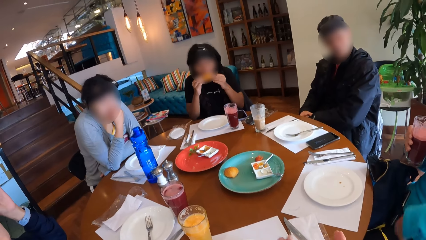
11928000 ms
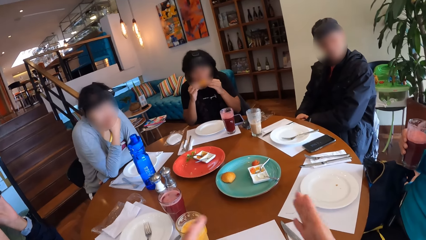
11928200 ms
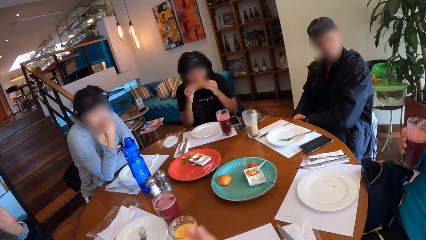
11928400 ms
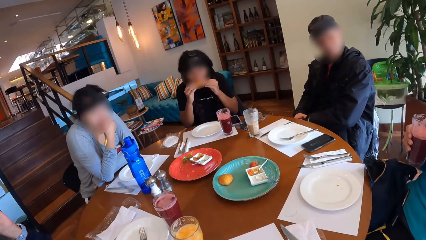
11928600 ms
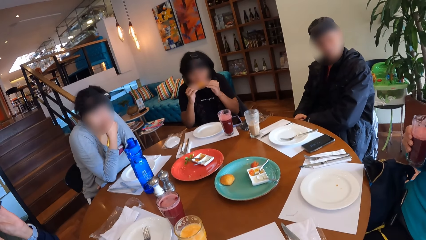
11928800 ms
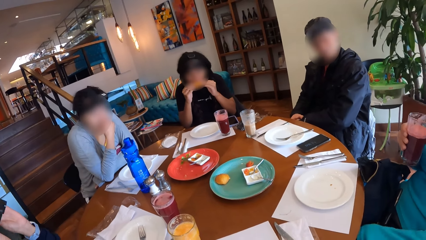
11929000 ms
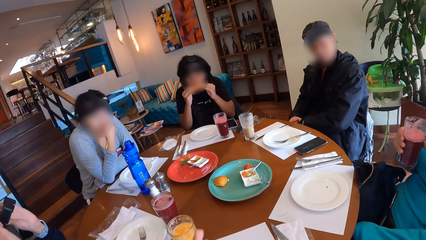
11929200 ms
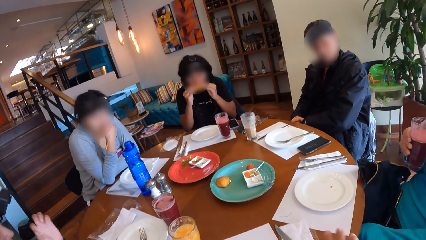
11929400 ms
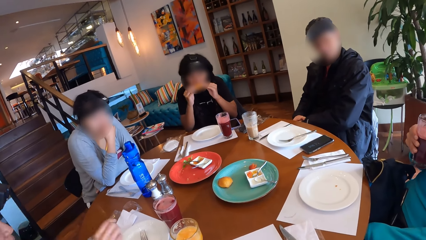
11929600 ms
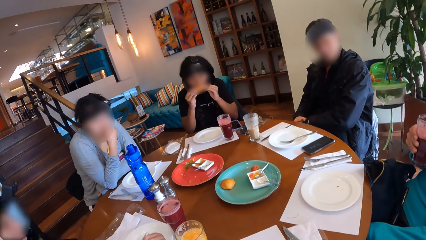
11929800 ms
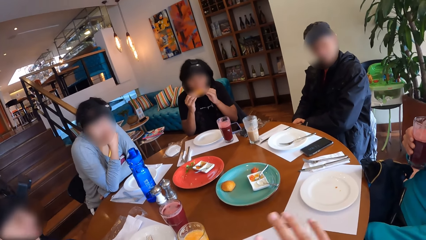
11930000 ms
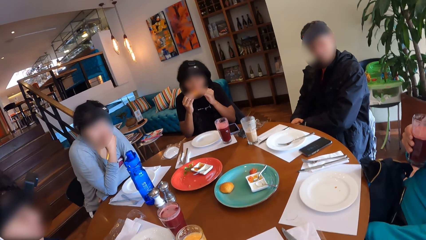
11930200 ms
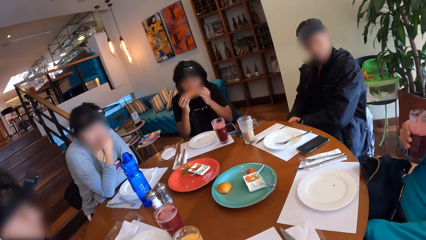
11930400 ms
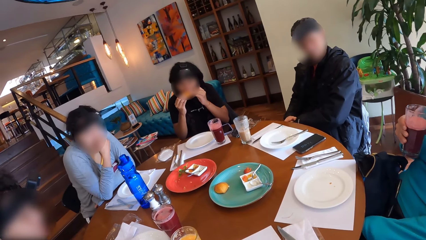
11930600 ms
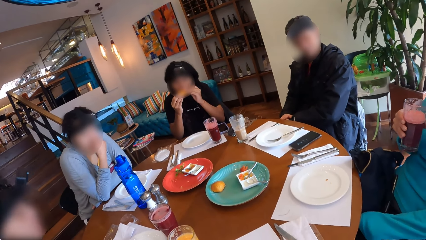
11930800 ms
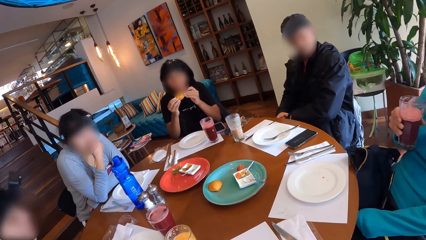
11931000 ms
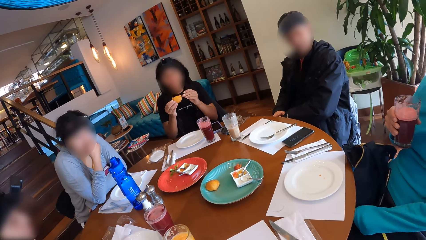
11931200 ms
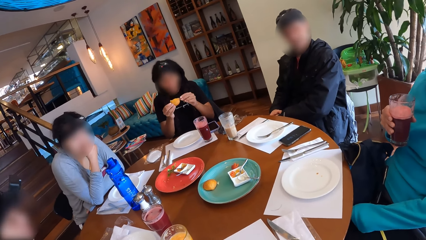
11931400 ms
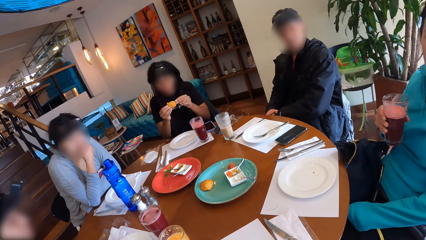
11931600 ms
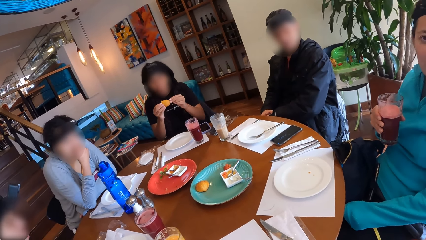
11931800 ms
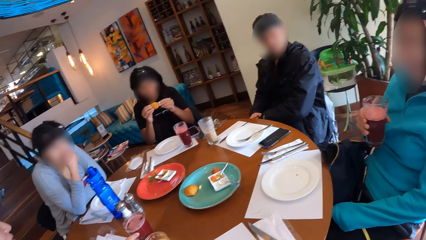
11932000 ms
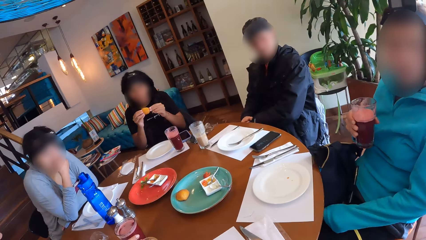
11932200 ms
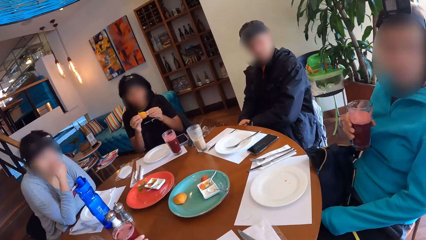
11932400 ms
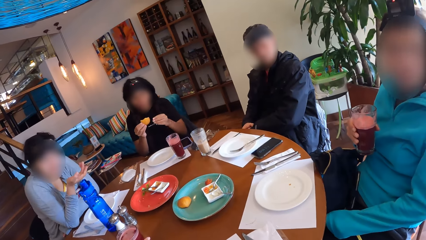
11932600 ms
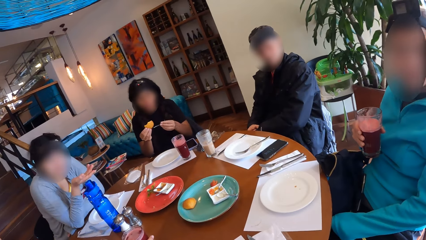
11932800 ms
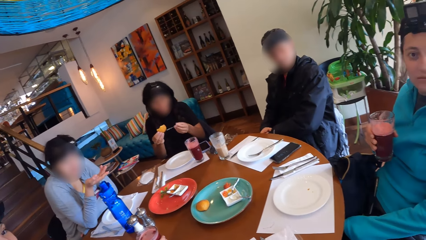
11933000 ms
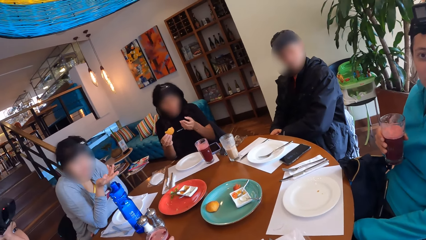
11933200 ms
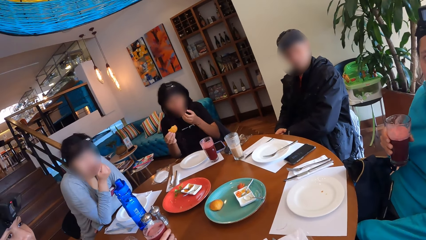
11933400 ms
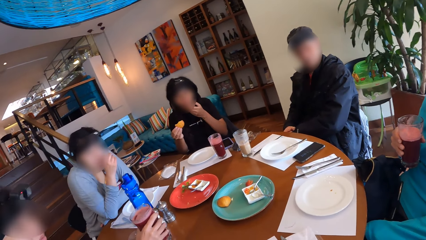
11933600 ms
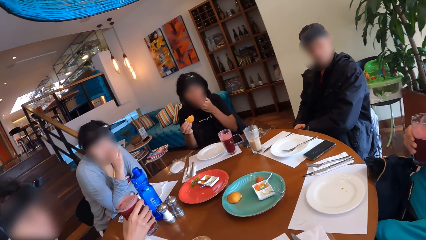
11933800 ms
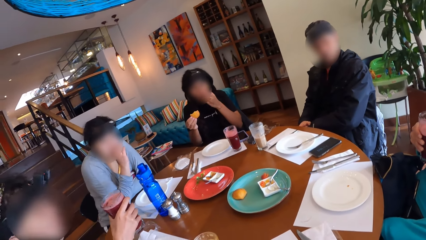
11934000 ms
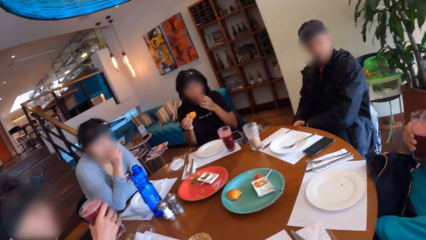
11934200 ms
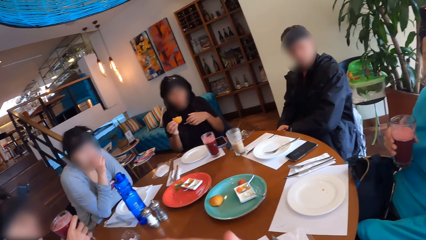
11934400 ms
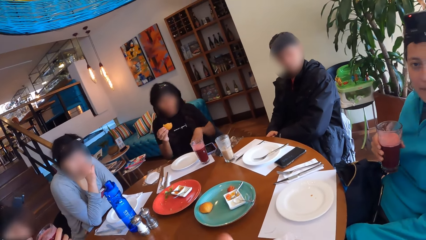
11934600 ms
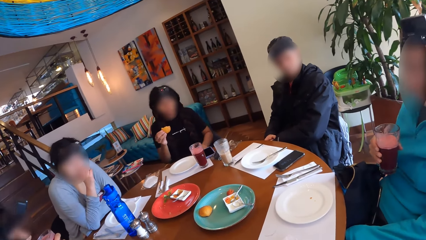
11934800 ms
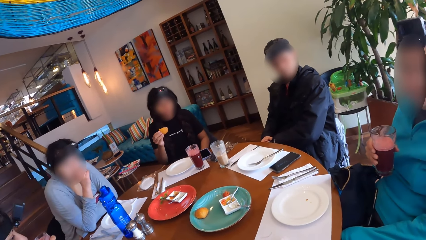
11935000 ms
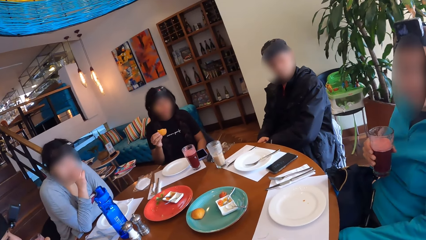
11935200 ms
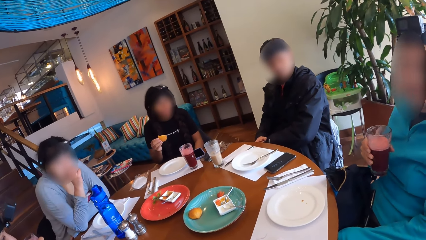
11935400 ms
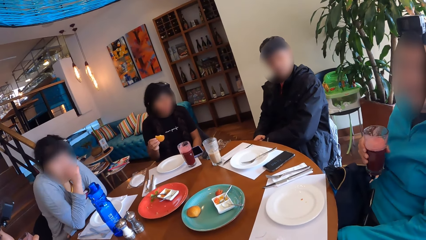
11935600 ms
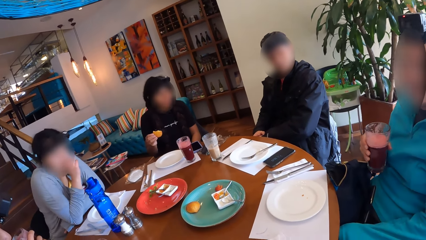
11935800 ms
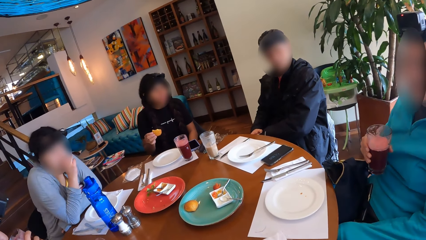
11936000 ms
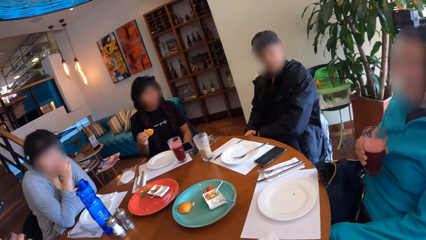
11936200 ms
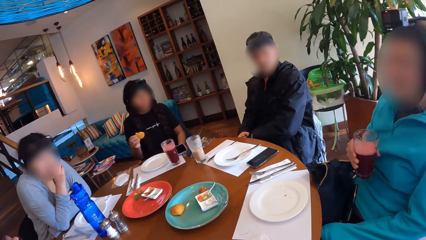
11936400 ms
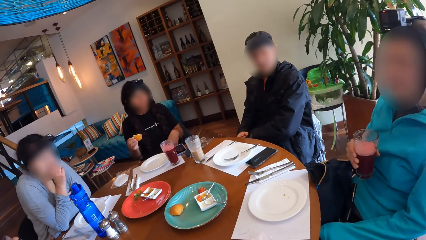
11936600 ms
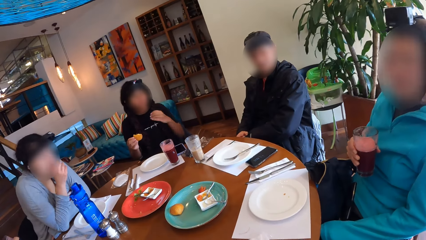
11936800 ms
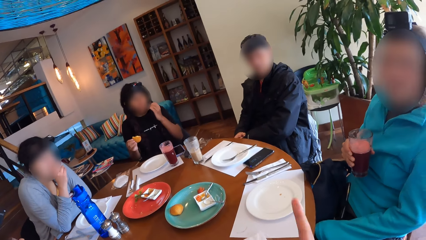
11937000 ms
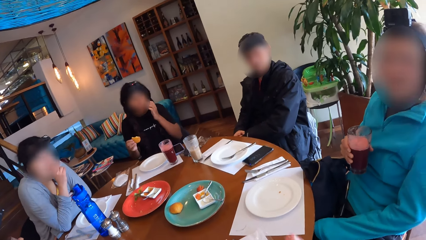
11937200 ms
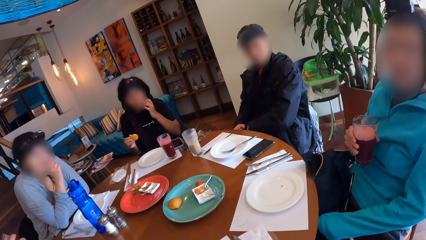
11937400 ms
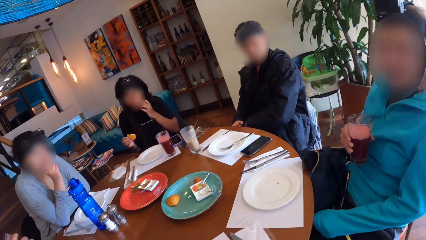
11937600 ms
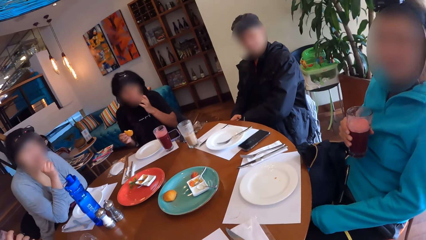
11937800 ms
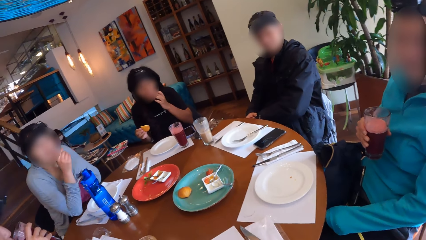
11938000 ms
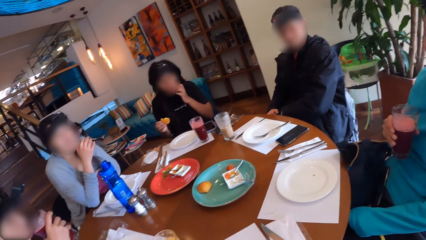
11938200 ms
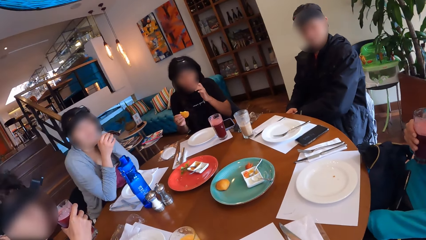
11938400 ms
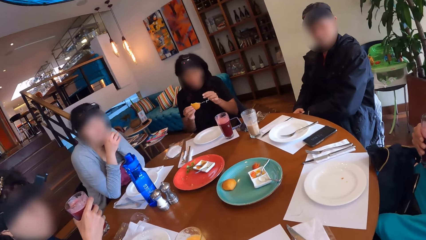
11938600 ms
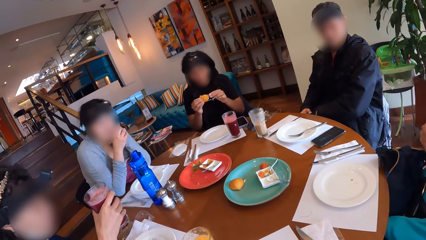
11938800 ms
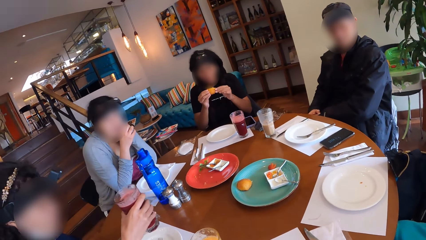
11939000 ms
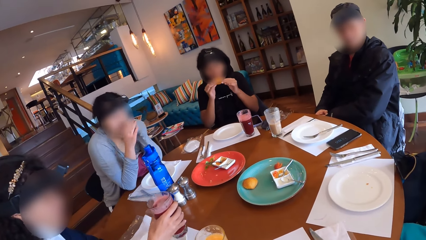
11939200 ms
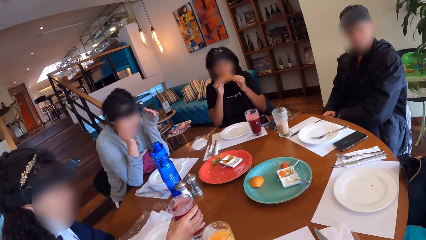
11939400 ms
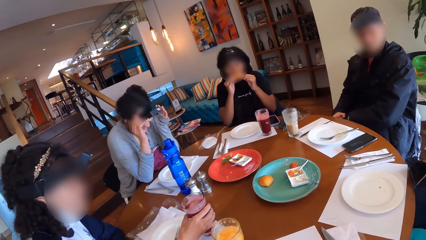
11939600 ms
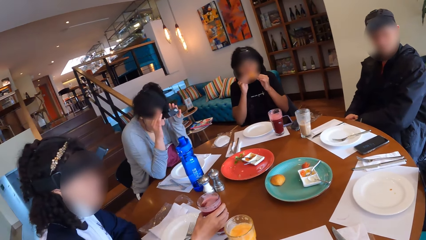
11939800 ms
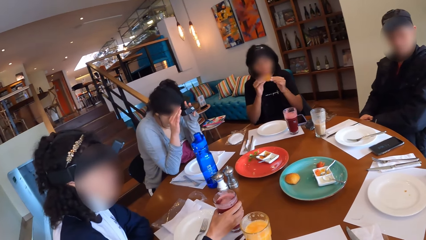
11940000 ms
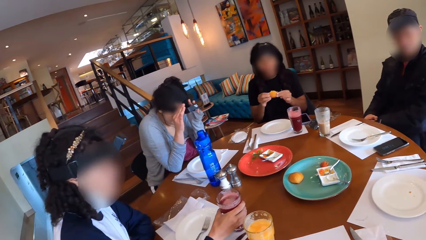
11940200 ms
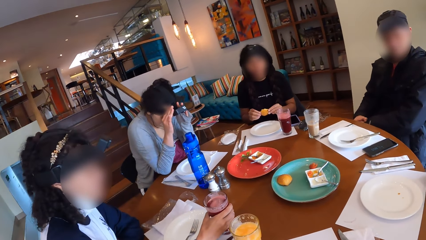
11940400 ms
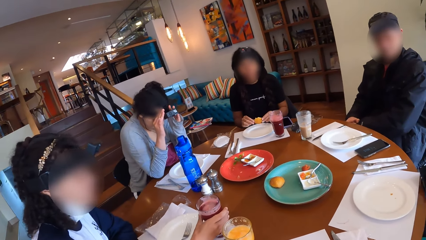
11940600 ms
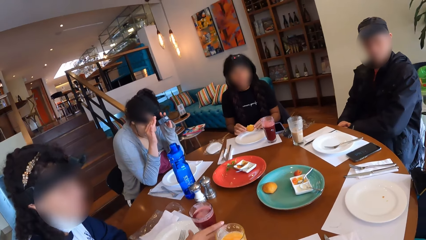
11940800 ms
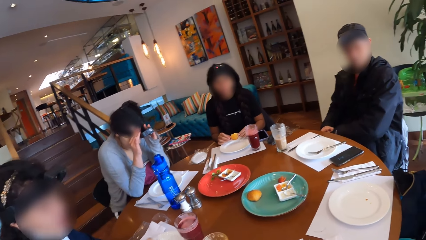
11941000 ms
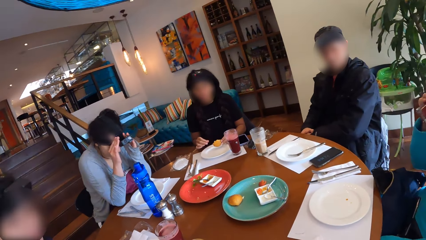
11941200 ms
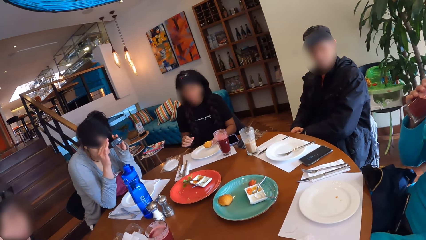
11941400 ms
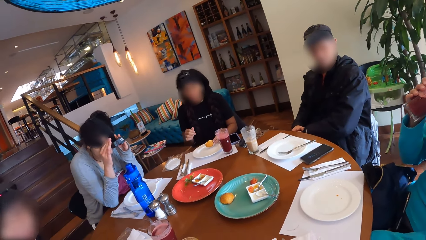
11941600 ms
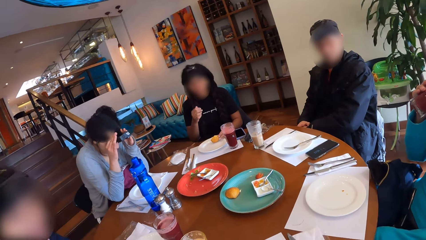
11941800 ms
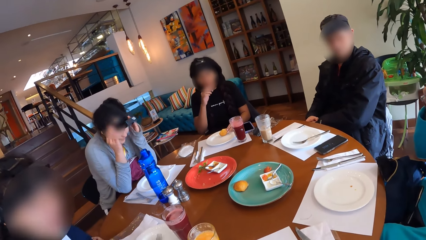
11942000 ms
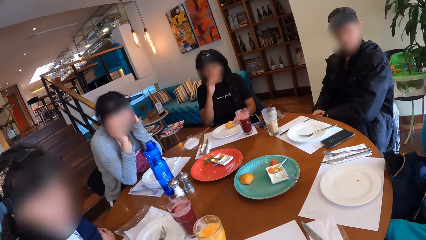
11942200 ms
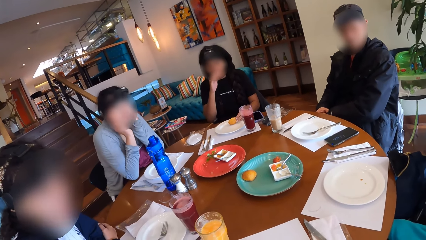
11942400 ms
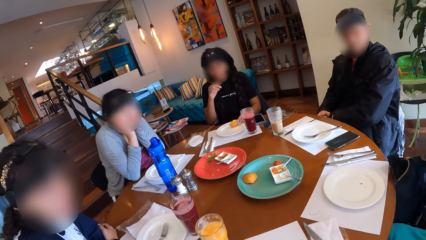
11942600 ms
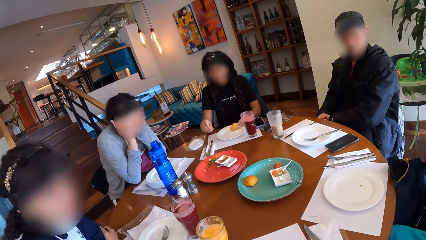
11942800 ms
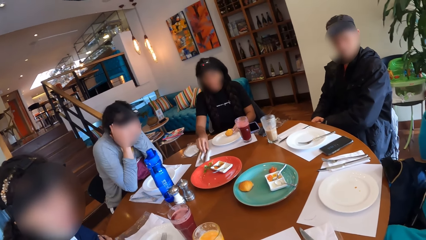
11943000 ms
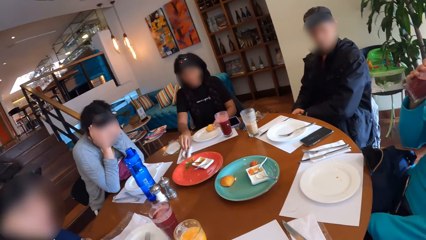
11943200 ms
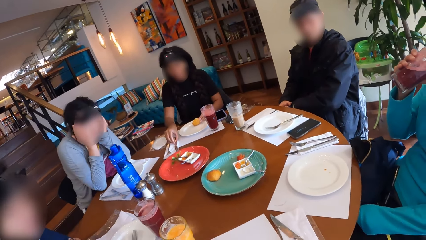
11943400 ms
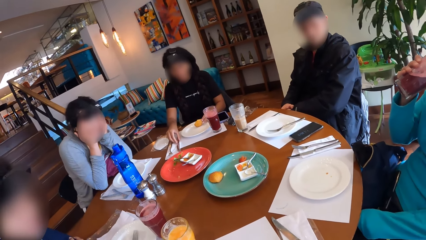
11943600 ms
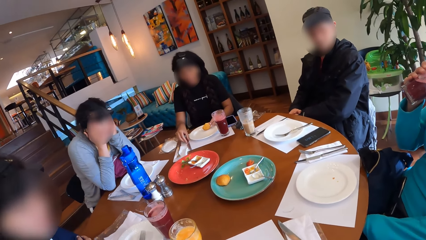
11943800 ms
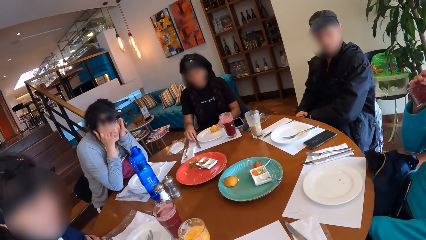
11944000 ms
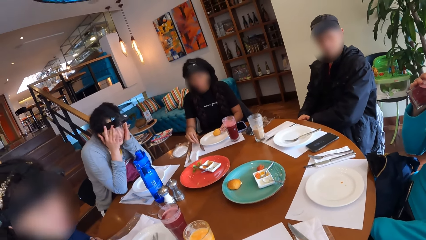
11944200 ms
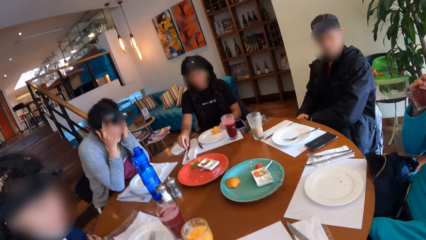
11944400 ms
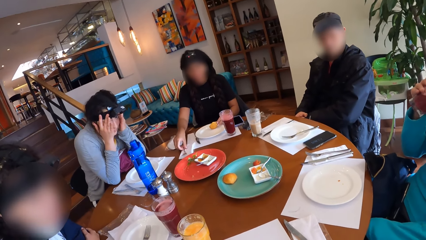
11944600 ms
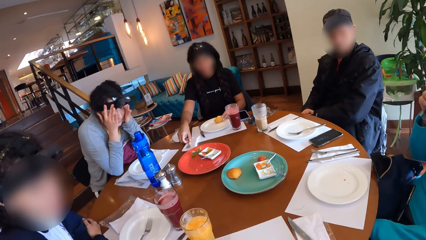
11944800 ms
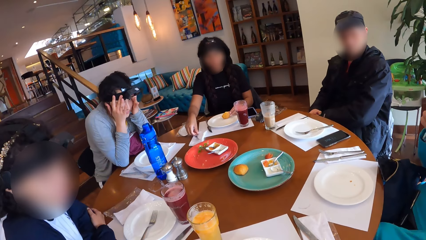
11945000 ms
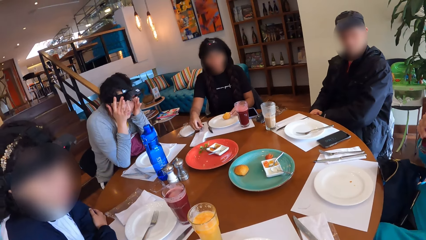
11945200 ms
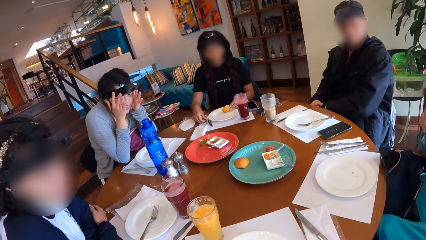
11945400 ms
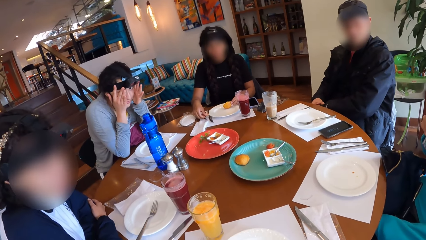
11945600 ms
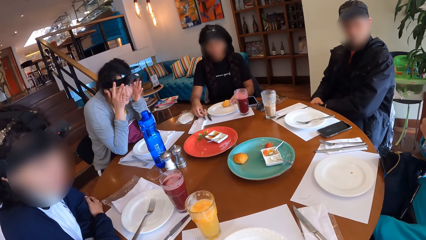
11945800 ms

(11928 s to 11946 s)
A woman eats the snack in her hands. The camera wearer wipes the hands. Another woman gesticulates with her right hand. A third woman picks up a cup of drink on the table with her right hand and drinks from the cup in her right hand. The camera wearer does gestures. The third woman puts the cup in her right hand on the table. The first woman eats the snack in her hands. The second woman adjusts the camera on her head with both hands. The third woman interacts with the camera wearer. A fourth woman drinks from the cup in her right hand. The first woman adjusts cutlery on a serviette on the table with her right hand. The camera wearer looks at a lady.
